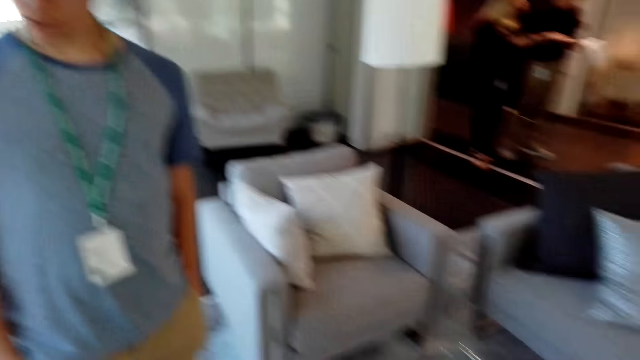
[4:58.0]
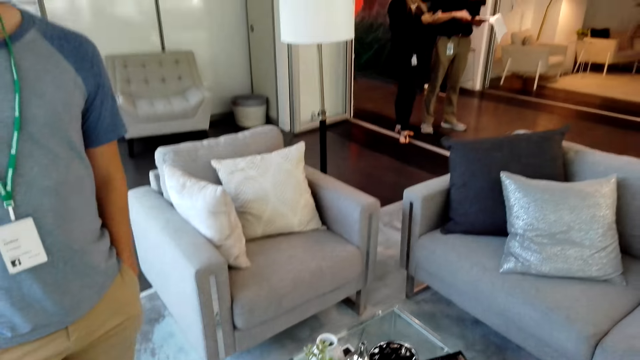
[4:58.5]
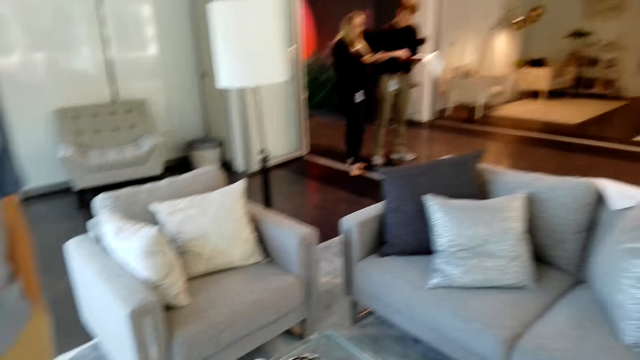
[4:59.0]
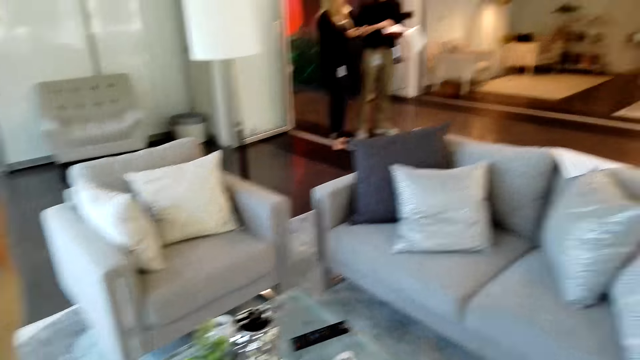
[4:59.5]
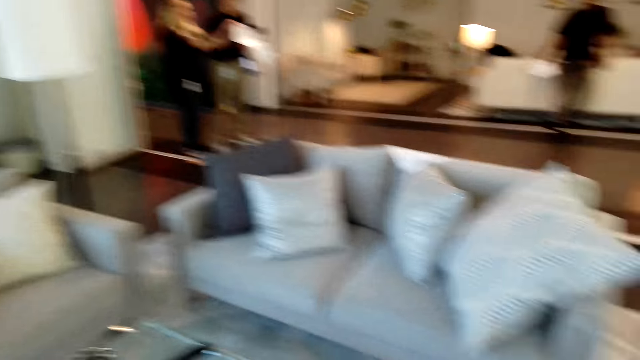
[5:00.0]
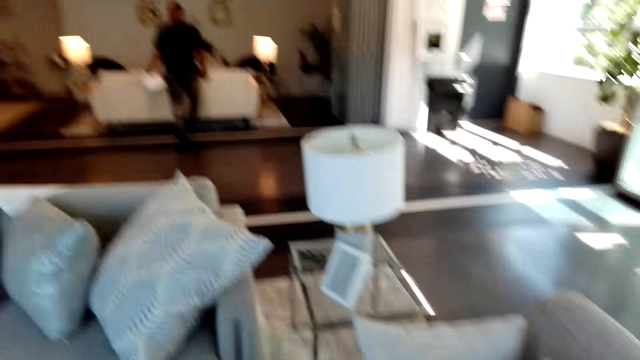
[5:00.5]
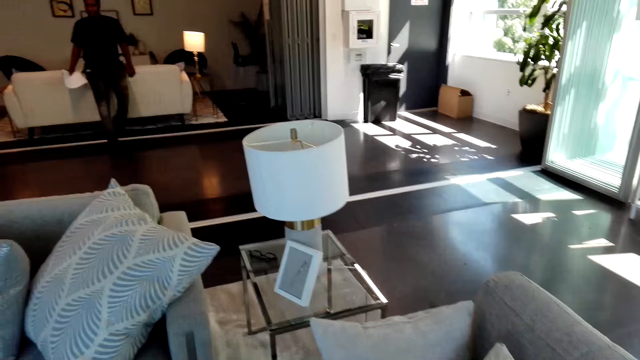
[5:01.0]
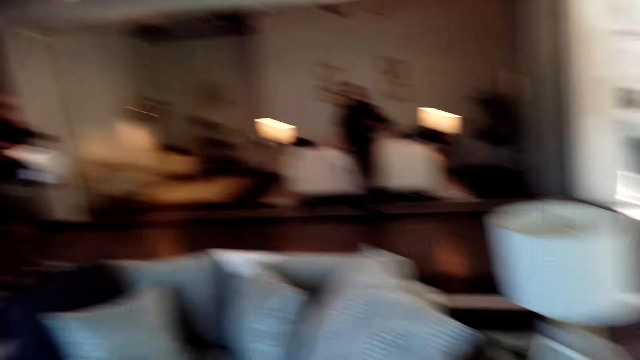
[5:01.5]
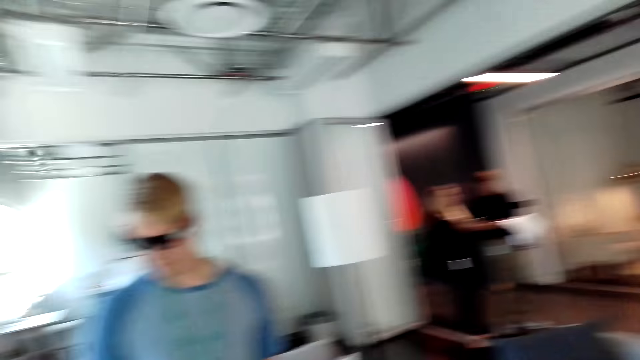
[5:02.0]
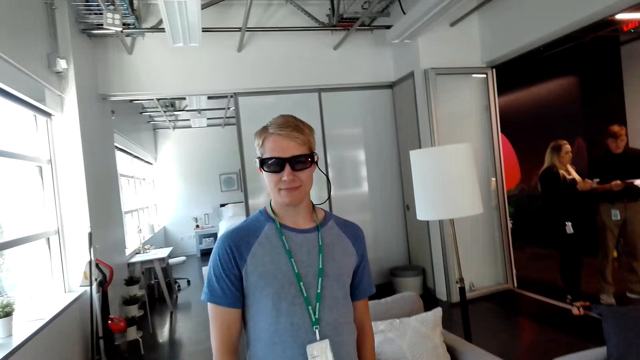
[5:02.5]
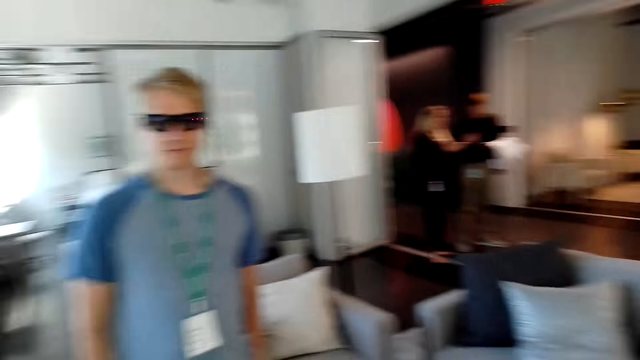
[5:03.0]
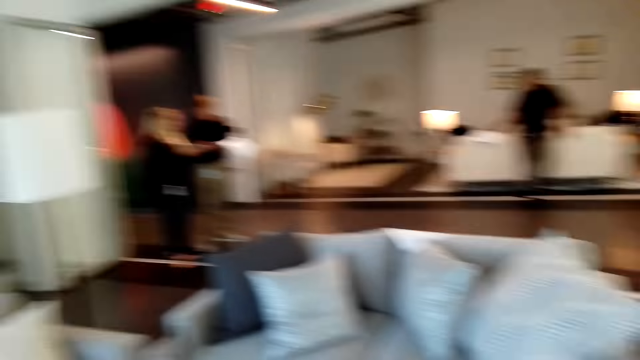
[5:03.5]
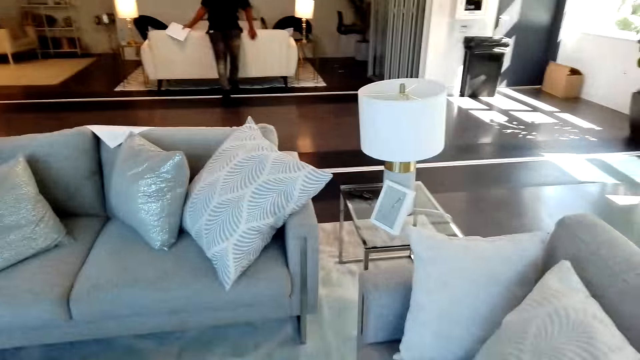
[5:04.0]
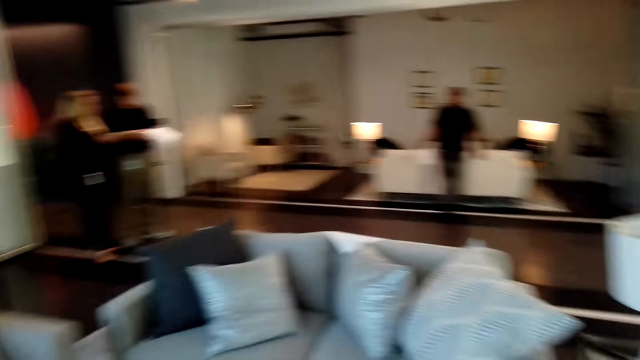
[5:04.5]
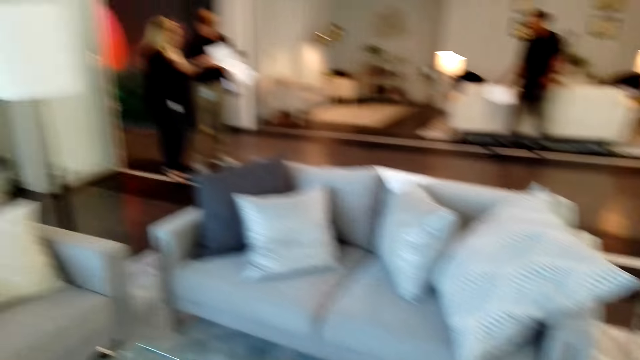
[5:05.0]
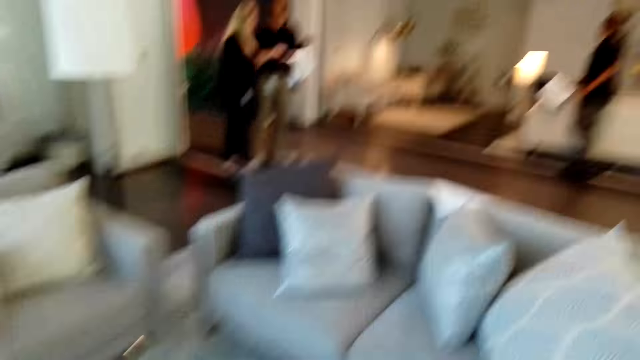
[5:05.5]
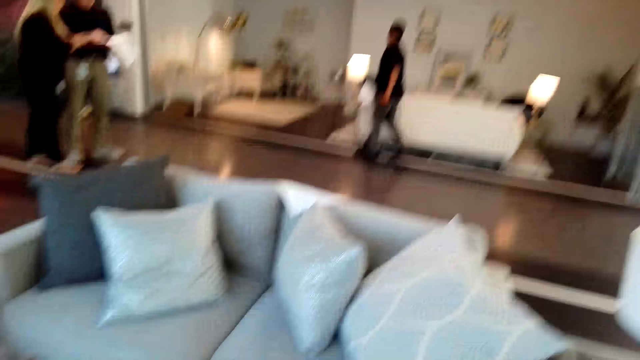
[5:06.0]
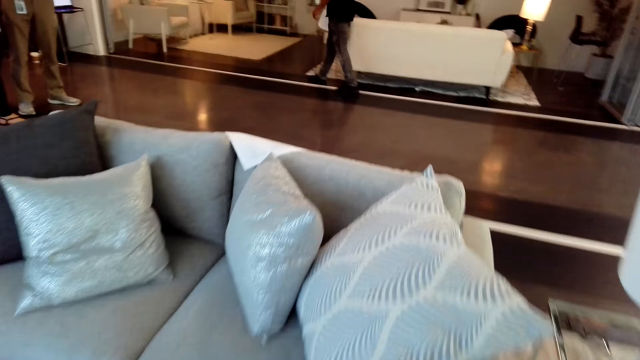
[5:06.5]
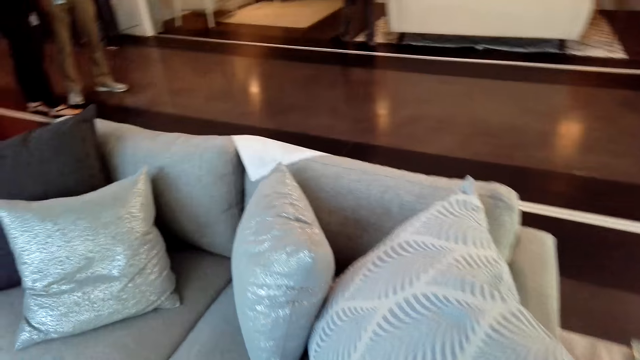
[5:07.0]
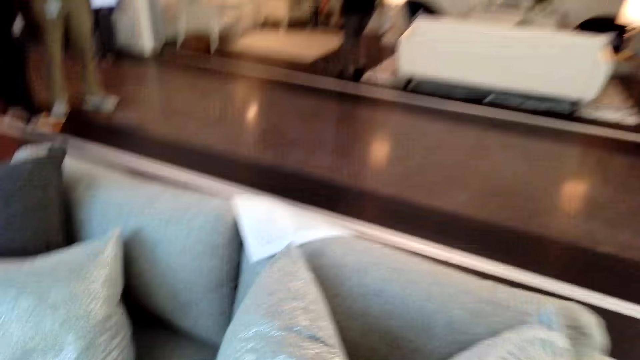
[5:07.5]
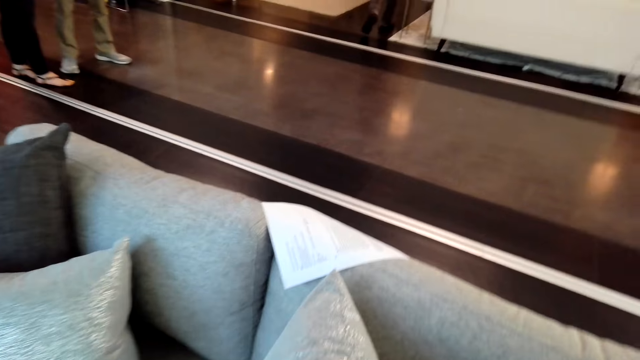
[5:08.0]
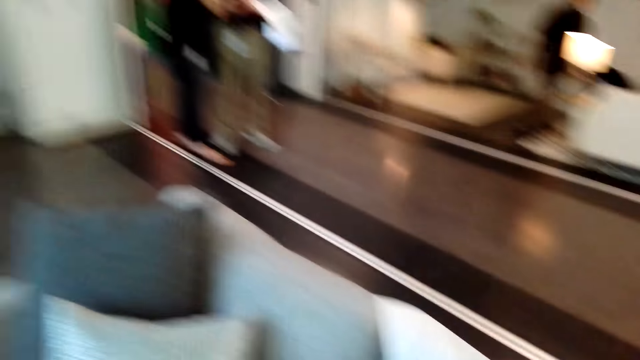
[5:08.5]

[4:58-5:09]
The camera wearer looks around the room. They look at a man. They look at the man again. They look around the sofa.

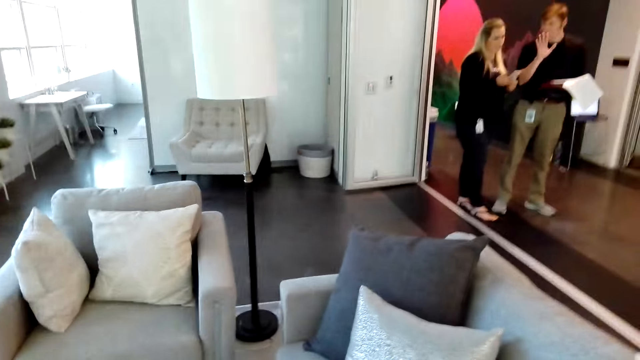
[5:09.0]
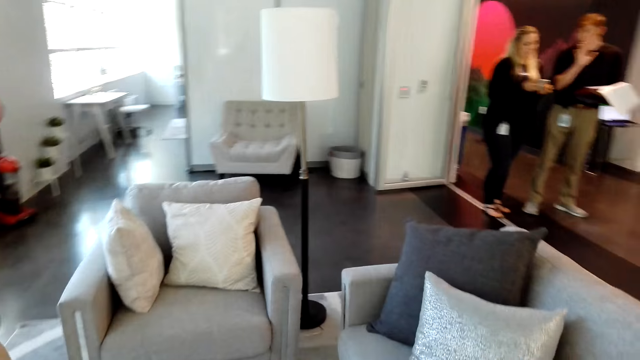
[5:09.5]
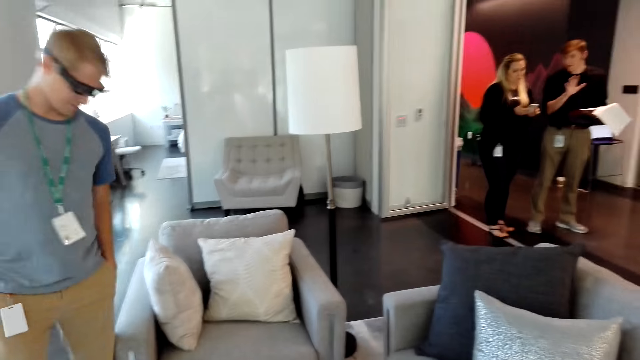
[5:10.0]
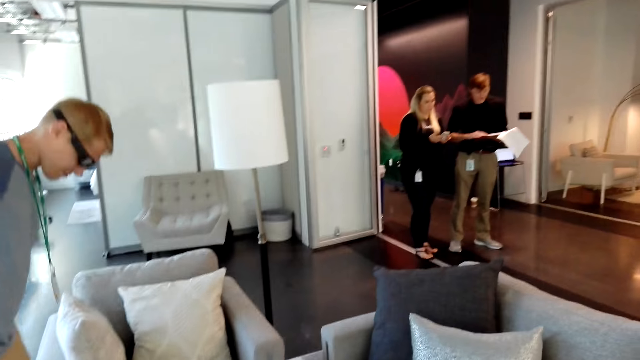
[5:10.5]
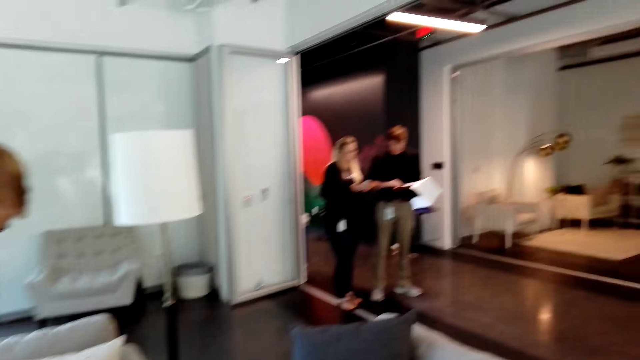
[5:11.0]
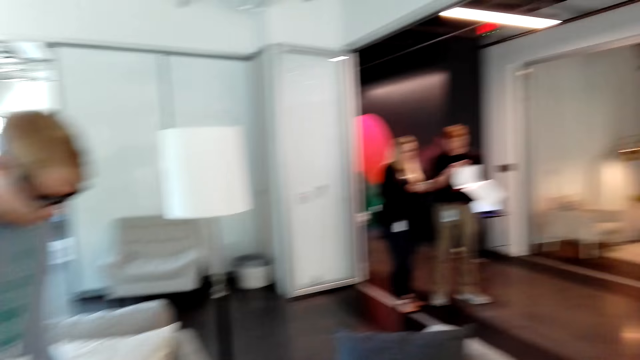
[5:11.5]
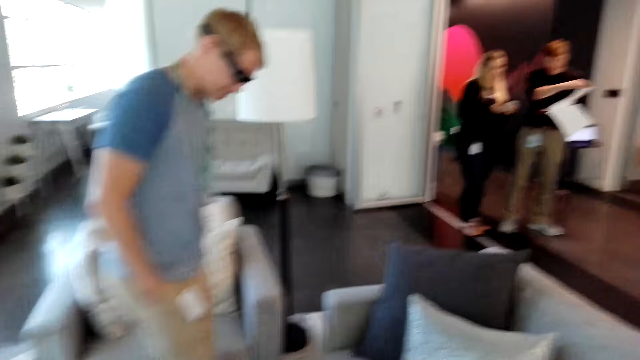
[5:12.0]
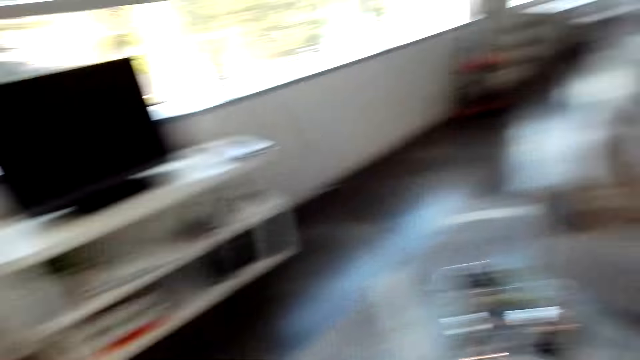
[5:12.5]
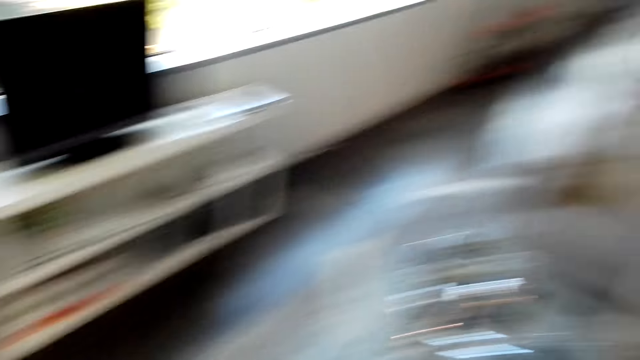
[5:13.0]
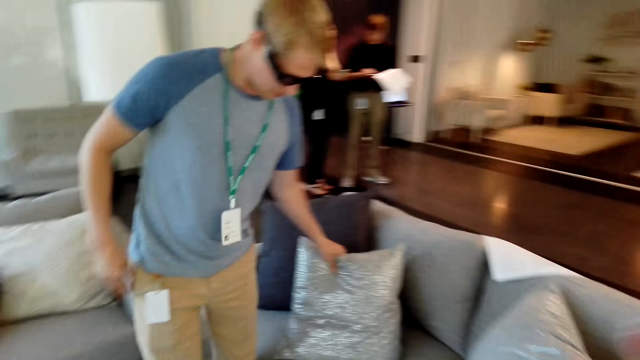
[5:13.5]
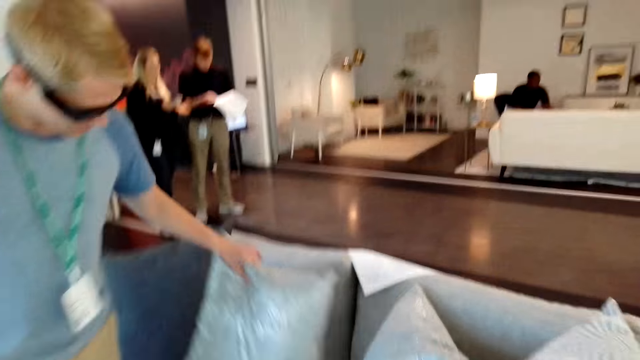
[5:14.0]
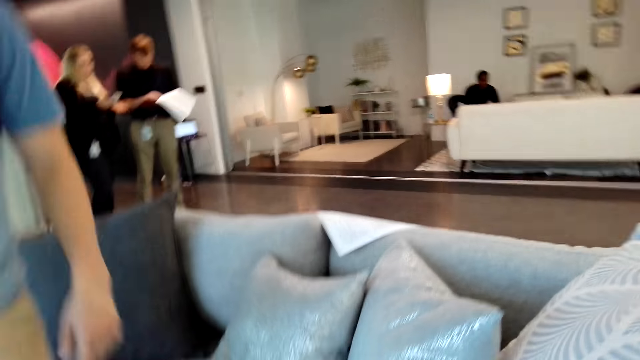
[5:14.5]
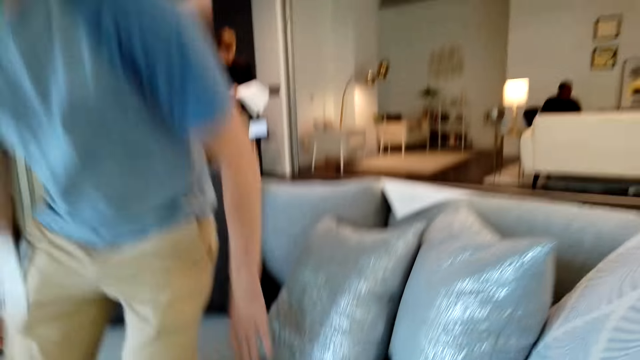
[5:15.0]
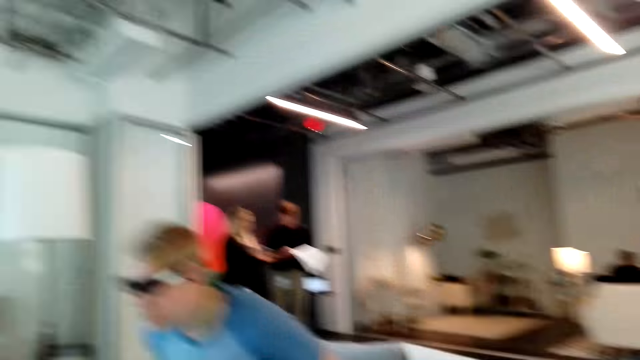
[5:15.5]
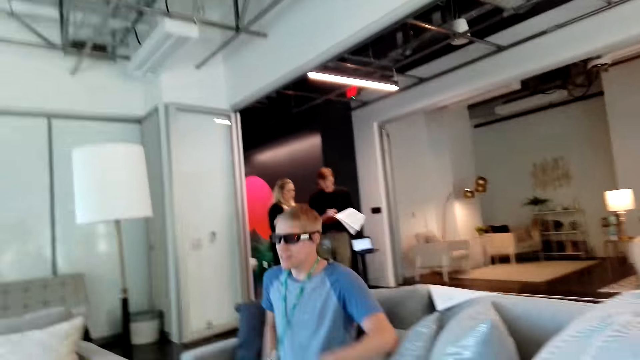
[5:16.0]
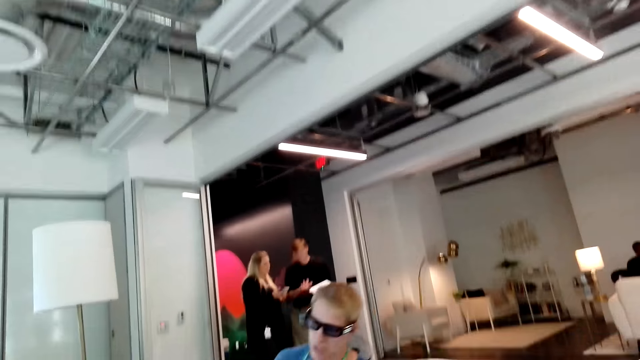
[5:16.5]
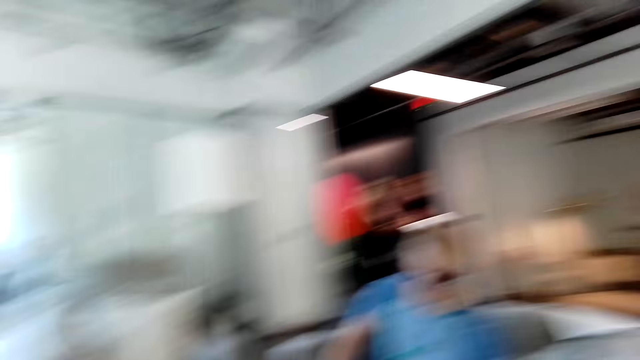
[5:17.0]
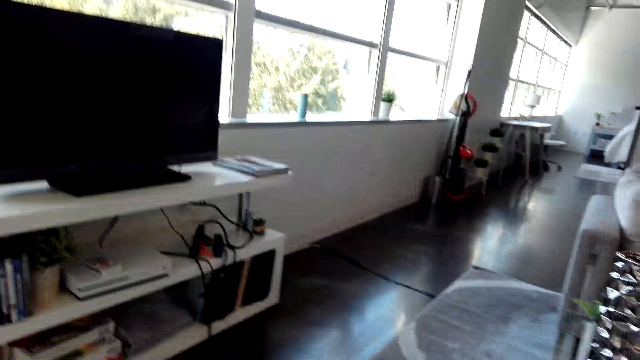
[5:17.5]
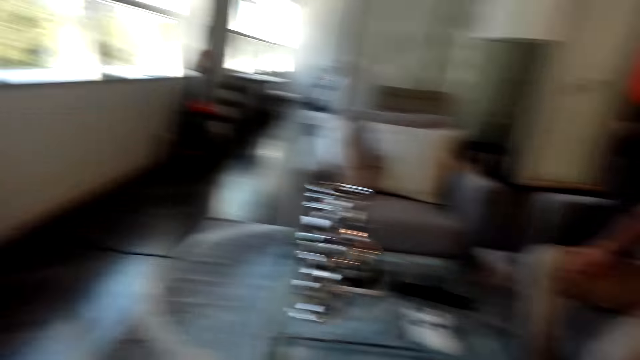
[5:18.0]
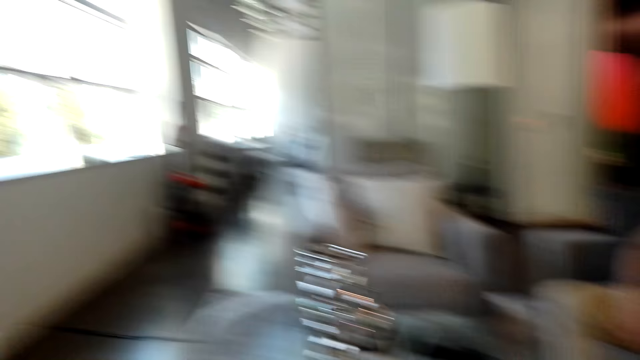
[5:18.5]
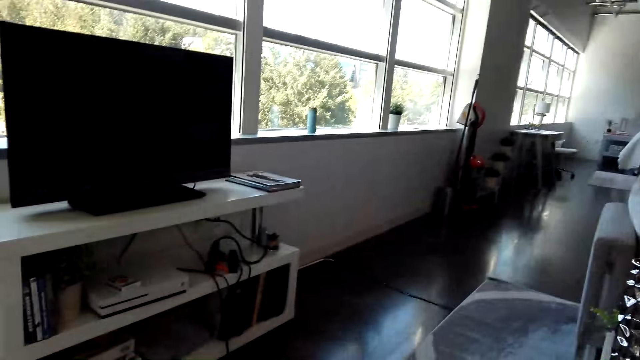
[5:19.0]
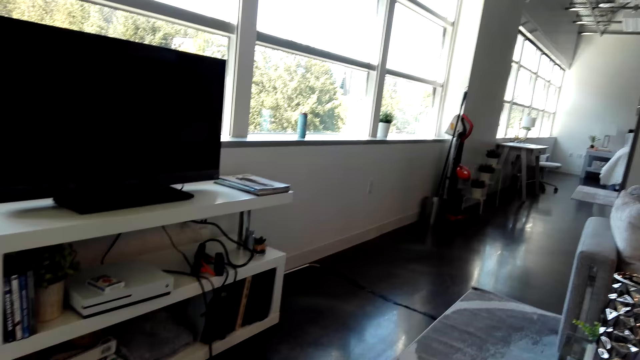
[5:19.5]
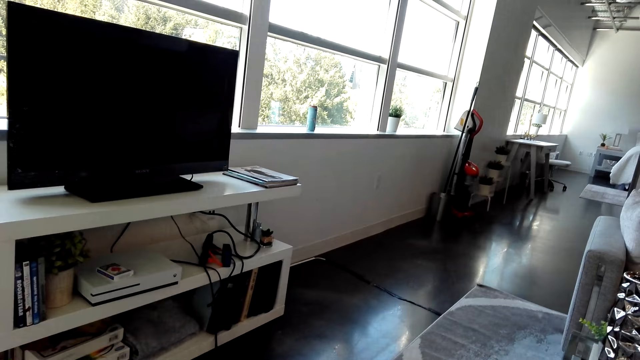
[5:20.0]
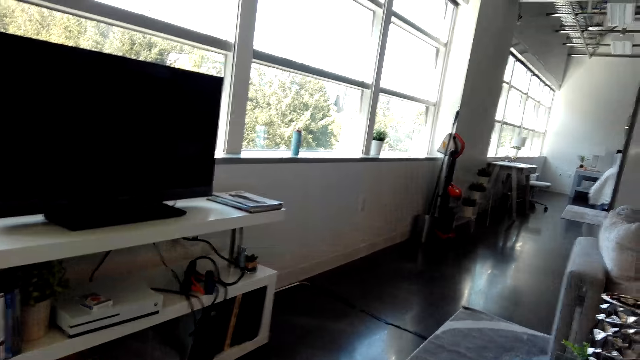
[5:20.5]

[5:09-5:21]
A man walks towards a sofa. The camera wearer looks around the room. The man moves a throw pillow aside on the sofa. The man sits on the sofa. The camera wearer looks around the room.
